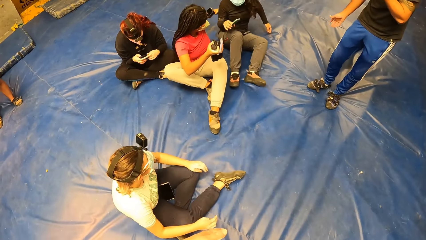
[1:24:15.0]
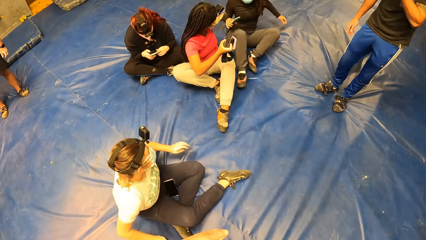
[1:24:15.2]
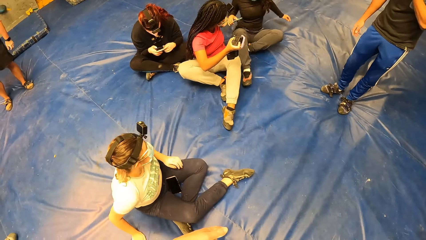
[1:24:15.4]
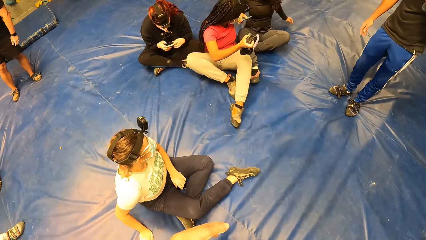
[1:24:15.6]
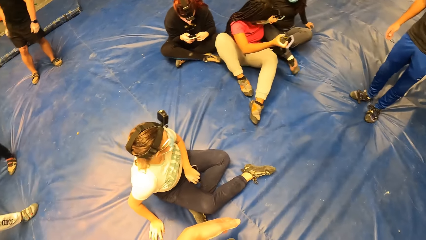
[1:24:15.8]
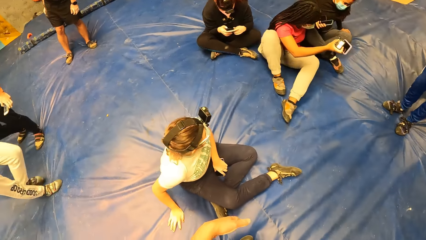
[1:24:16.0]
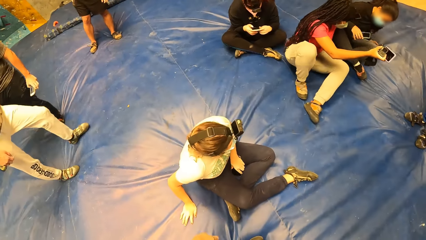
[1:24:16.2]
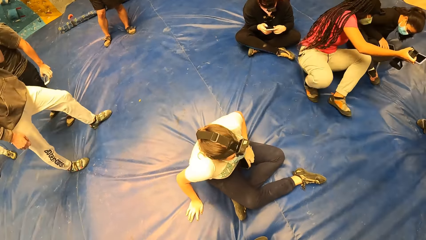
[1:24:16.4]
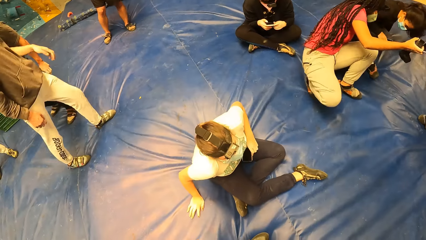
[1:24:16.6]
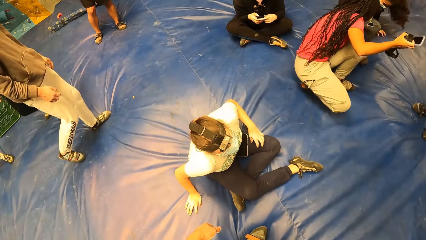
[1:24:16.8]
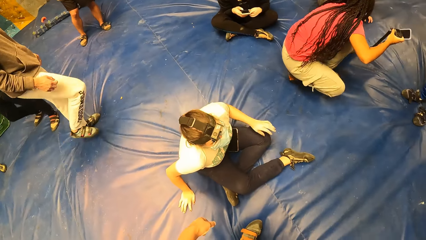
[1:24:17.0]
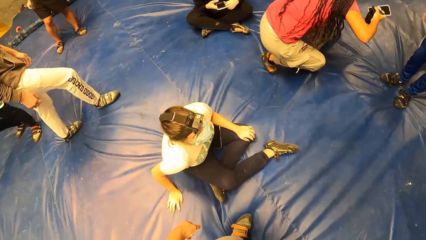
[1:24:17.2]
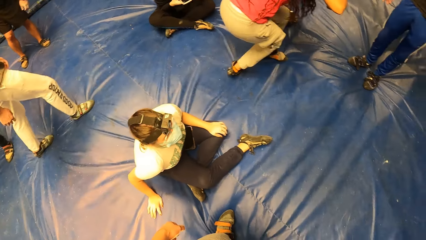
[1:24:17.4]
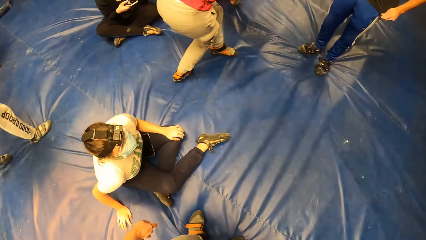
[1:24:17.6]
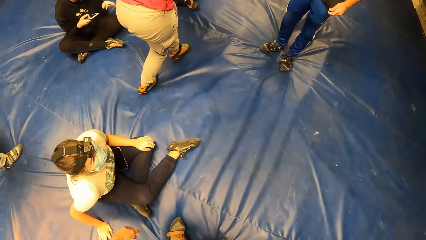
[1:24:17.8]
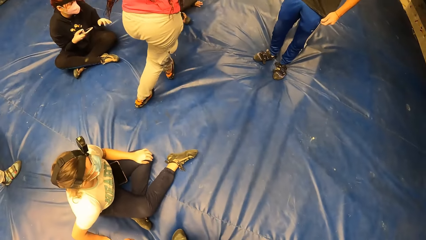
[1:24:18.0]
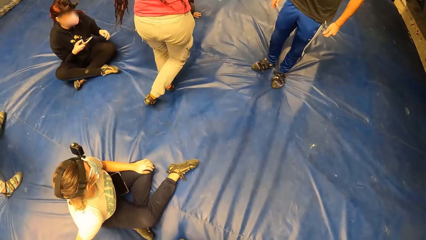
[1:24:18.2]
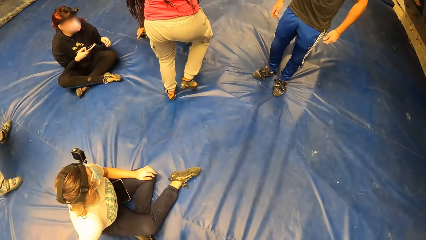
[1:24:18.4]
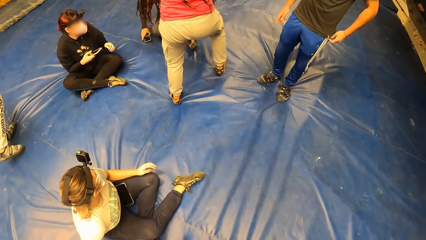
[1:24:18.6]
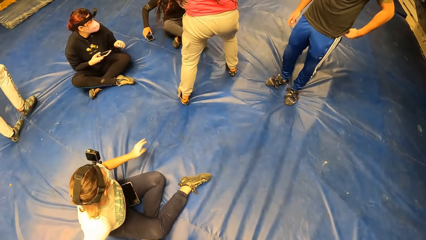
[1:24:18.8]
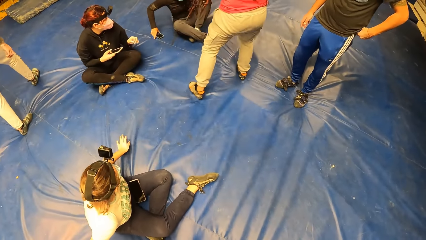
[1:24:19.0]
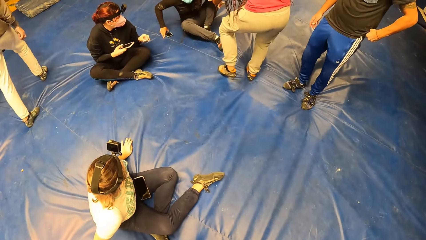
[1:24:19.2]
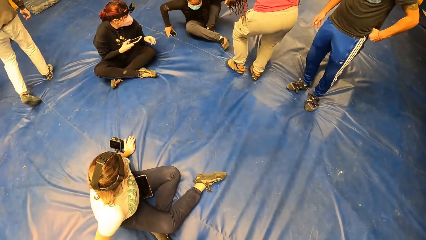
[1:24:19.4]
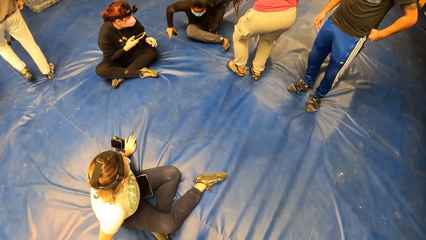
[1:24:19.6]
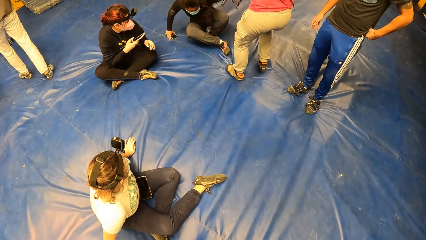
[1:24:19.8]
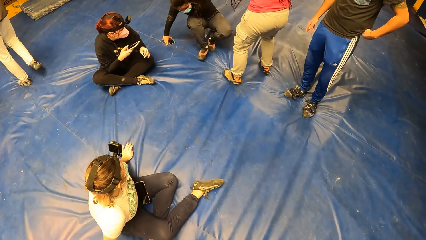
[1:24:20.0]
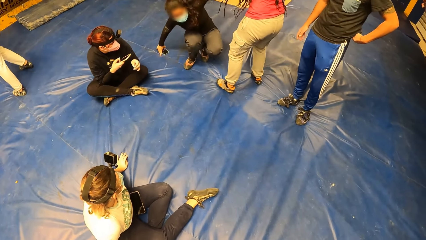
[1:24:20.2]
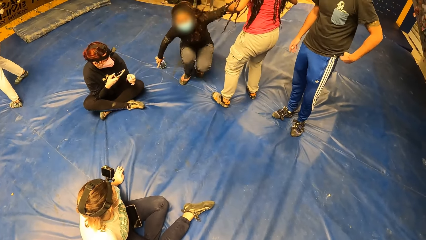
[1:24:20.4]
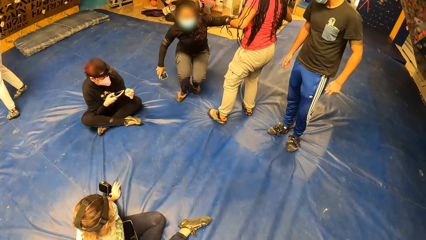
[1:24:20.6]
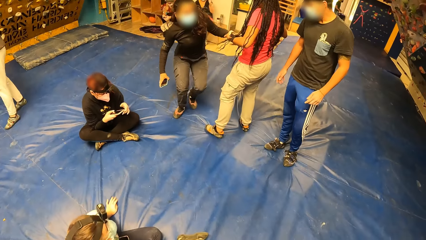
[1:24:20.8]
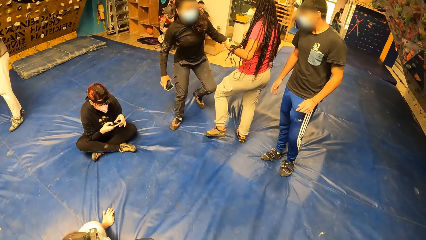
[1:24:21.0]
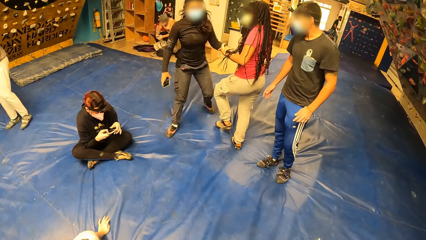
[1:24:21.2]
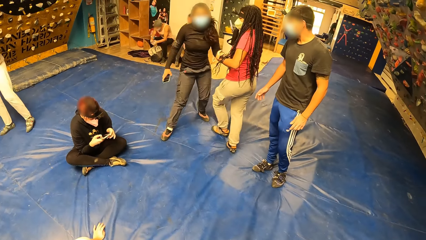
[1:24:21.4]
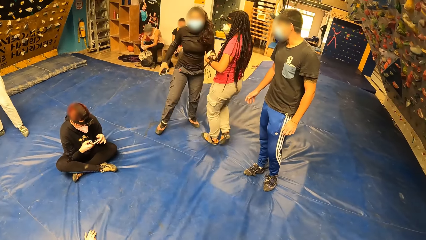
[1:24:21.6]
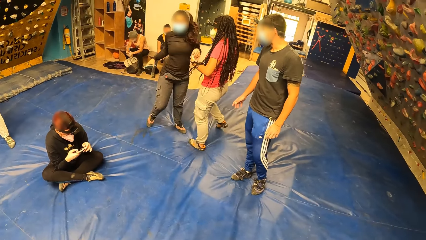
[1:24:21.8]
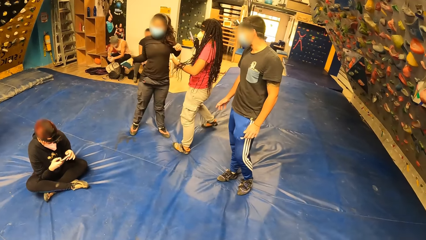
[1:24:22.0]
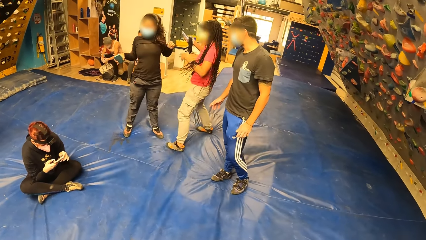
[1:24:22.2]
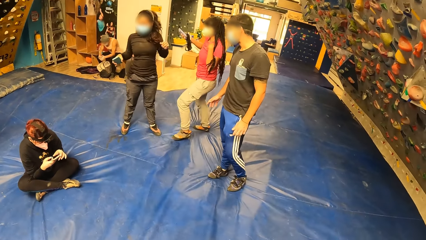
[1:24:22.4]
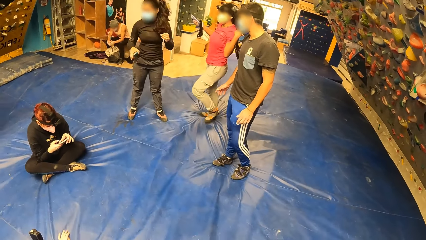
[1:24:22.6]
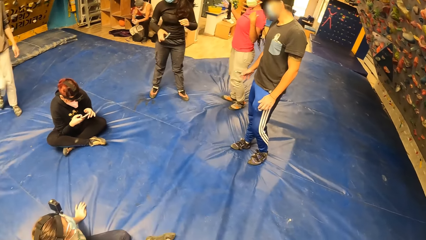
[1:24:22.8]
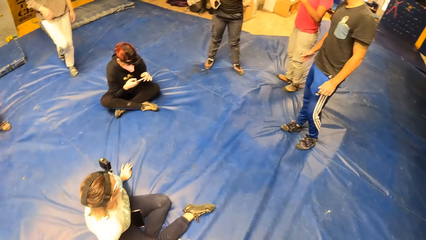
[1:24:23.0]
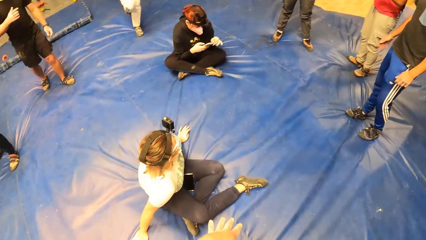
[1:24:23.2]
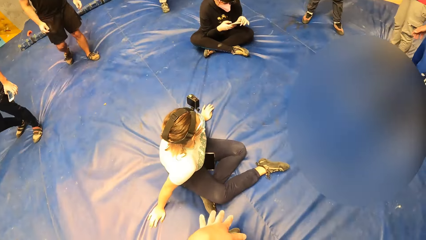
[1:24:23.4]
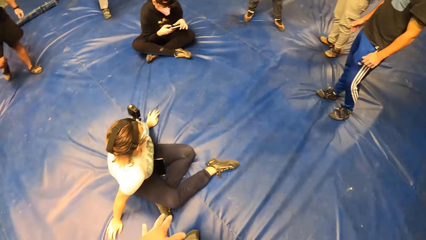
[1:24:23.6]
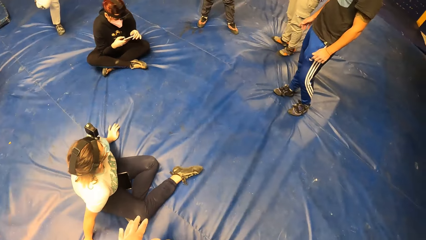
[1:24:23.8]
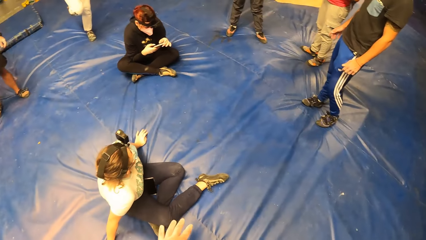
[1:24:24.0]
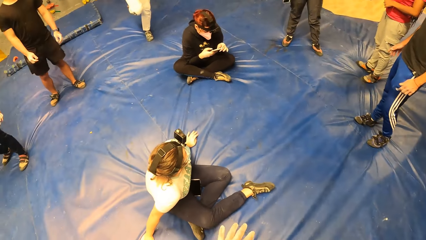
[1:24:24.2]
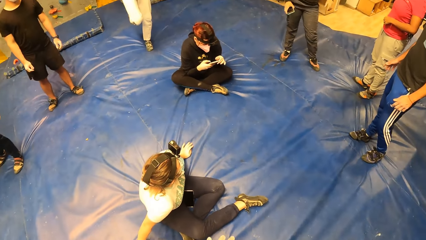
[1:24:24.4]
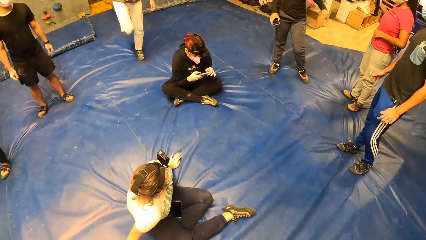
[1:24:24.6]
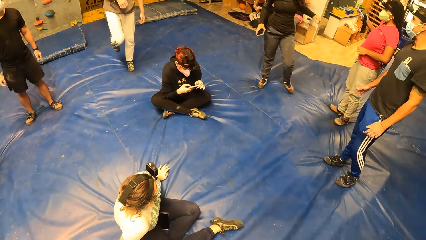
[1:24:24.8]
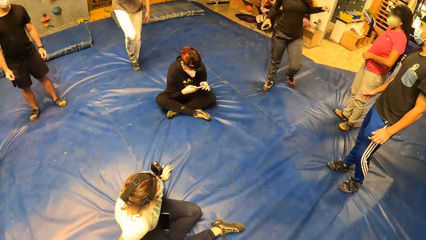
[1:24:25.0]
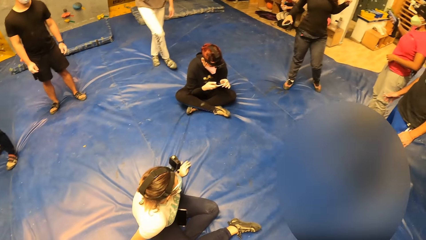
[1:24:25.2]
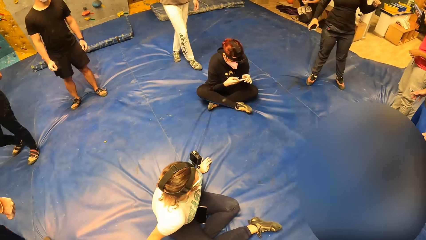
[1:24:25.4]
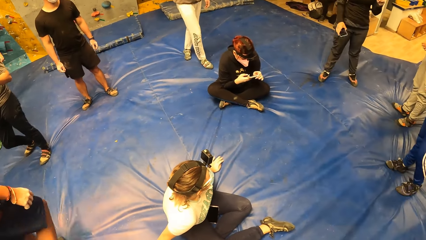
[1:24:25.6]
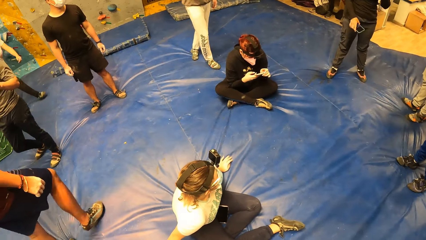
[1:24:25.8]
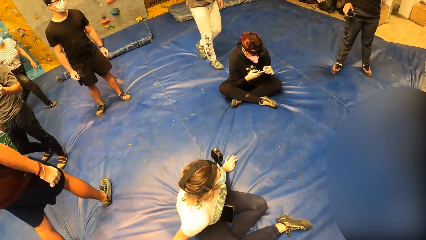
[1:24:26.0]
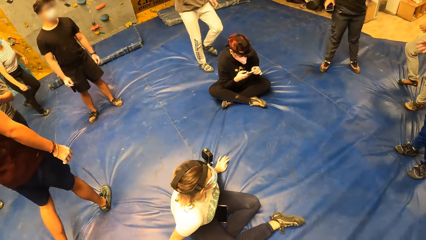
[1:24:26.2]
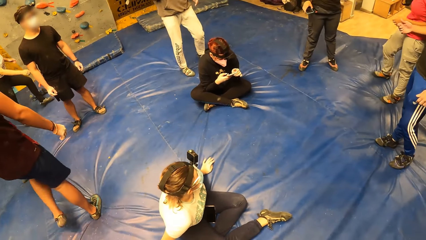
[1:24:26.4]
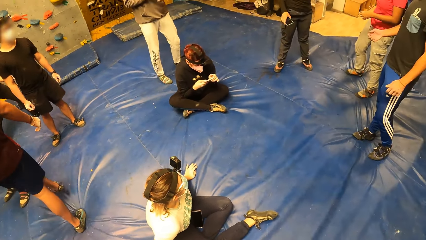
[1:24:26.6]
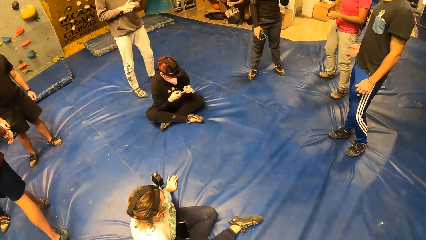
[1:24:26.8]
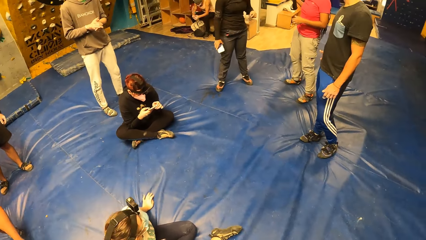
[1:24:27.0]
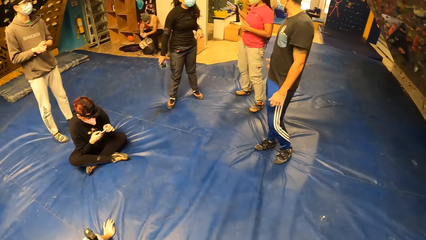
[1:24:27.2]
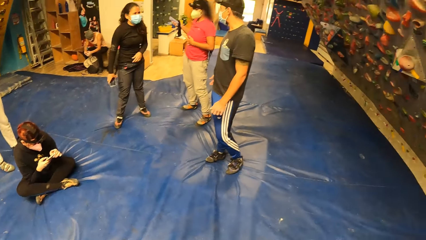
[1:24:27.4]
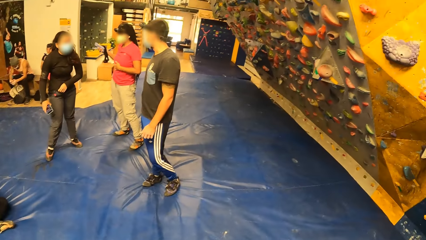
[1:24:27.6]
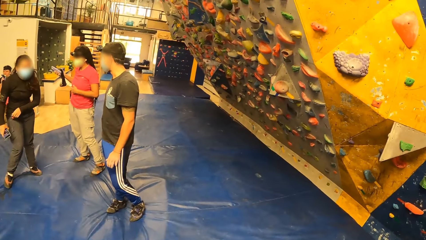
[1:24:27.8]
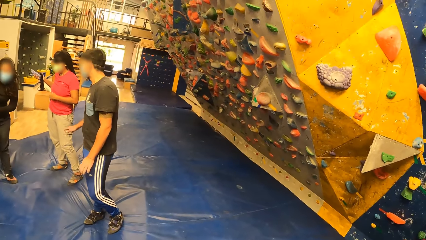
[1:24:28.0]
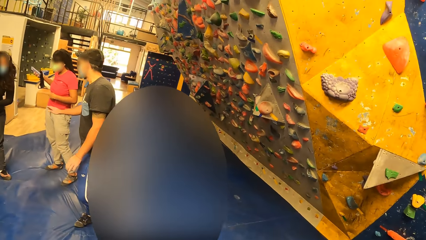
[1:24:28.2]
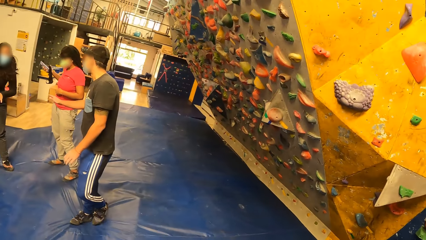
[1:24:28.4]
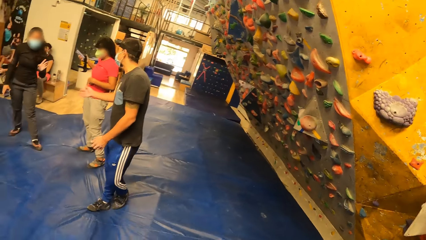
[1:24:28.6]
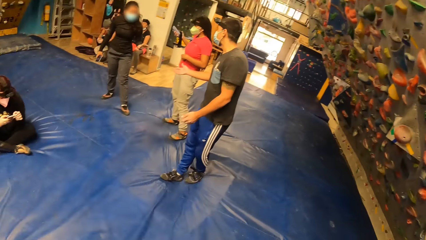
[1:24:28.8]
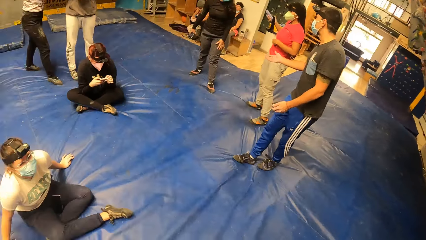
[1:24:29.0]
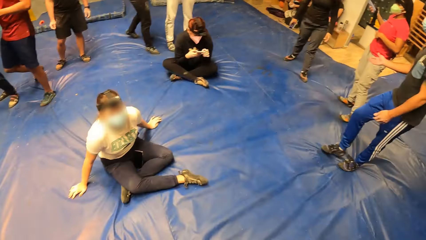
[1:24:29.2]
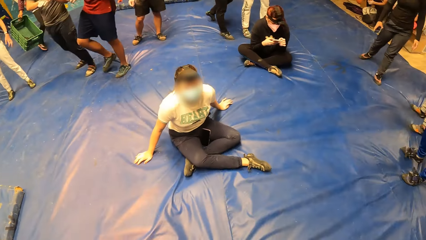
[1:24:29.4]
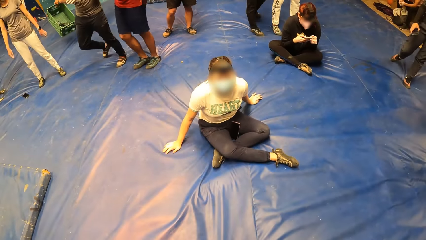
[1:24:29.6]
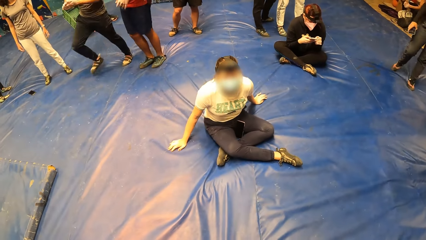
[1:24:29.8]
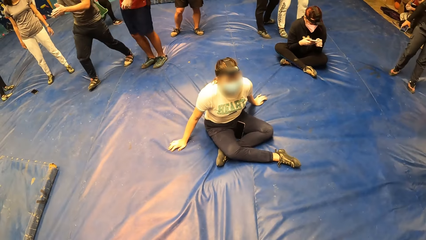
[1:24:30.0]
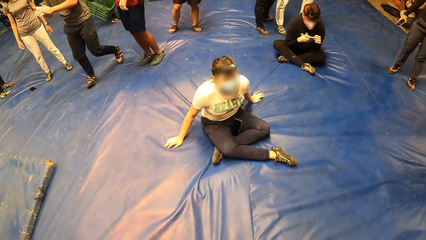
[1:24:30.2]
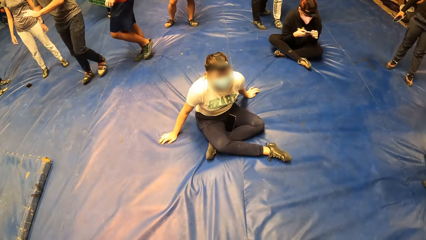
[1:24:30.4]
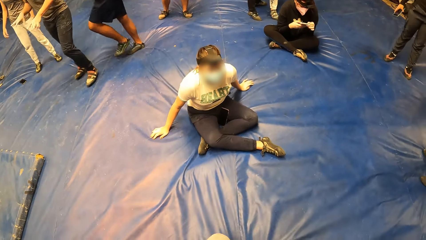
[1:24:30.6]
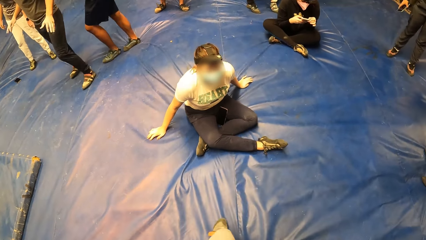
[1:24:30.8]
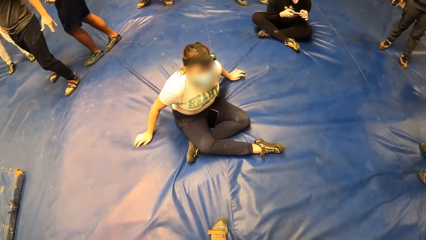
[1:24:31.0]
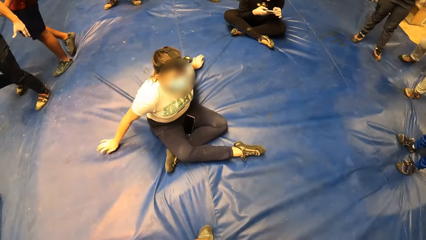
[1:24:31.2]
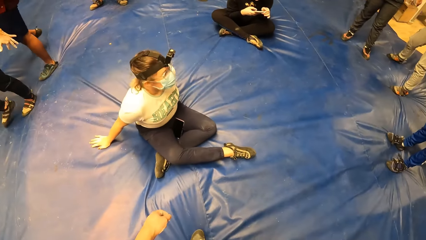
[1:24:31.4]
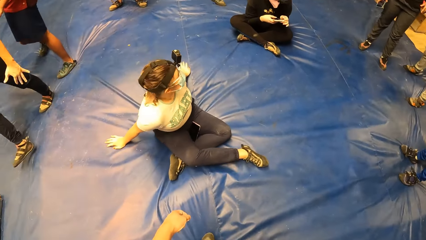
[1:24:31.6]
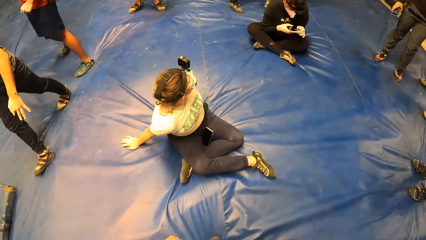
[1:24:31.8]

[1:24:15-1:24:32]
A woman stands. The woman walks around. The camera wearer looks around. They stare around. They walk around.
